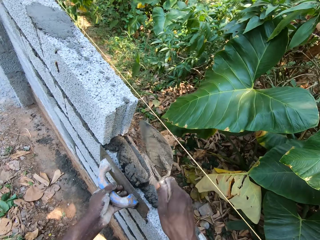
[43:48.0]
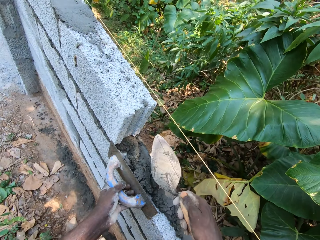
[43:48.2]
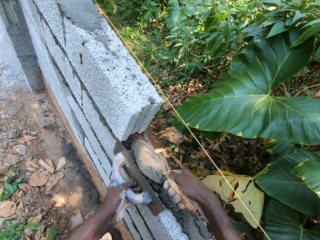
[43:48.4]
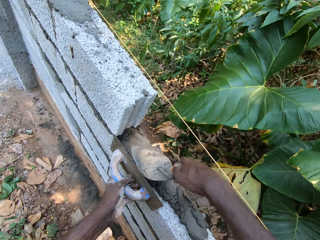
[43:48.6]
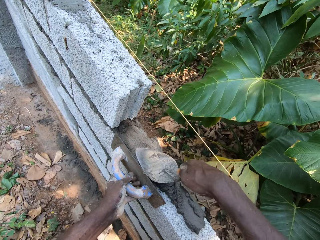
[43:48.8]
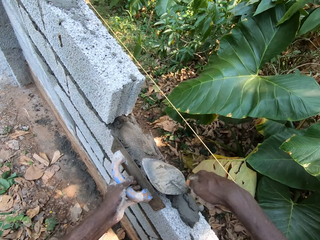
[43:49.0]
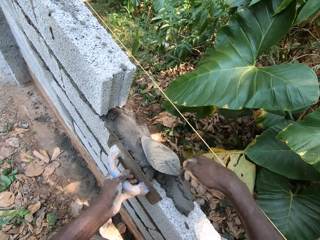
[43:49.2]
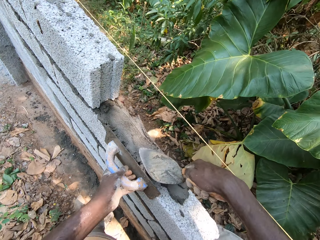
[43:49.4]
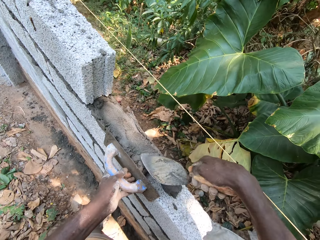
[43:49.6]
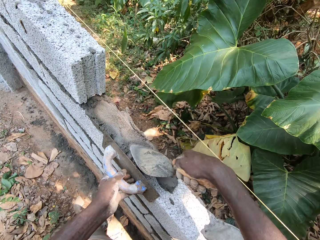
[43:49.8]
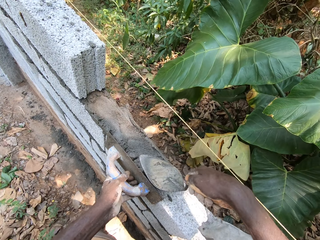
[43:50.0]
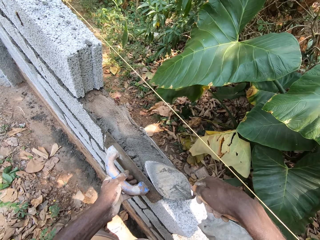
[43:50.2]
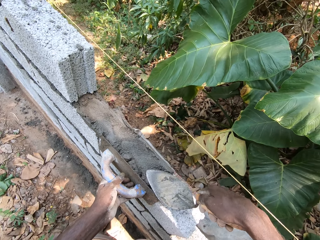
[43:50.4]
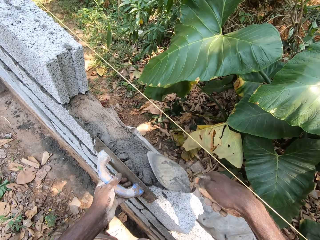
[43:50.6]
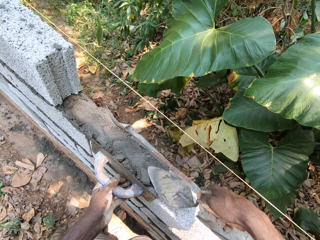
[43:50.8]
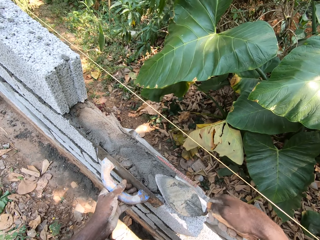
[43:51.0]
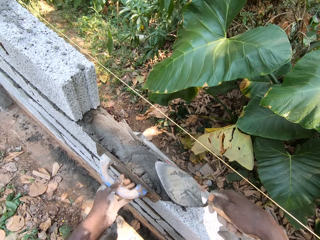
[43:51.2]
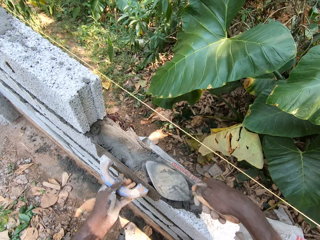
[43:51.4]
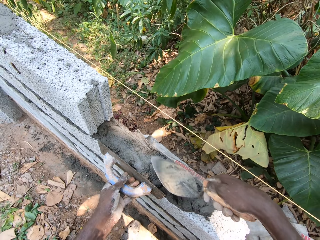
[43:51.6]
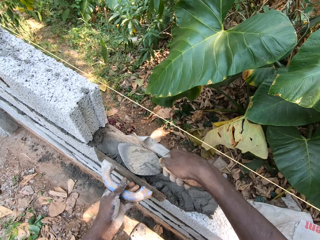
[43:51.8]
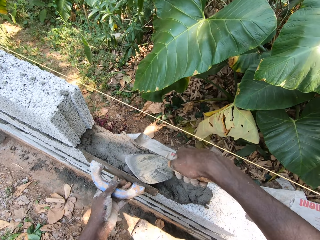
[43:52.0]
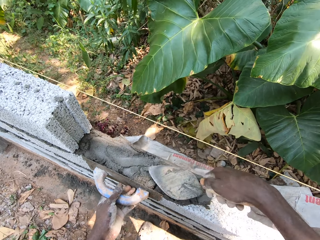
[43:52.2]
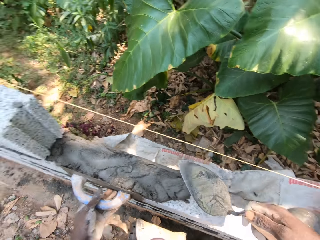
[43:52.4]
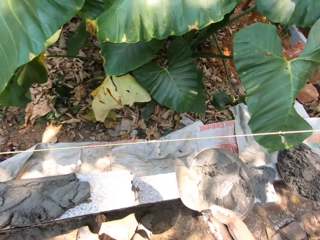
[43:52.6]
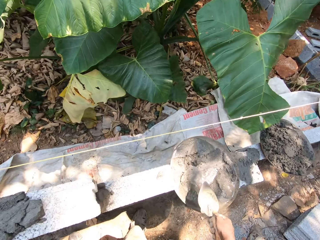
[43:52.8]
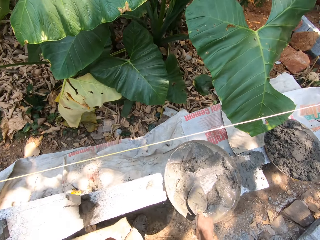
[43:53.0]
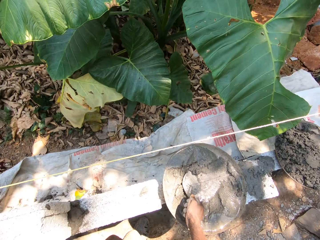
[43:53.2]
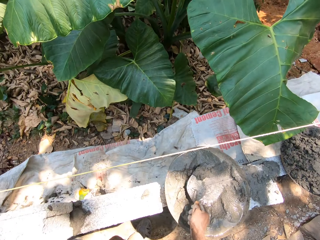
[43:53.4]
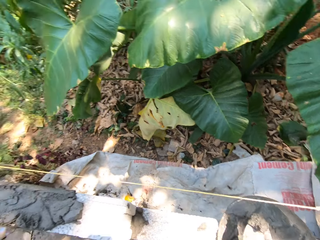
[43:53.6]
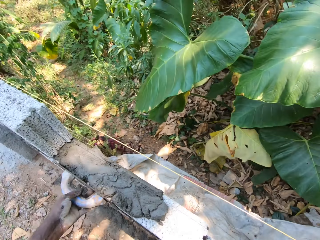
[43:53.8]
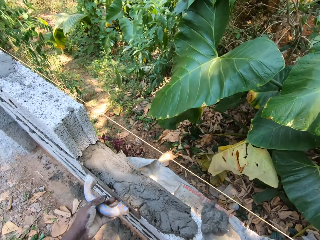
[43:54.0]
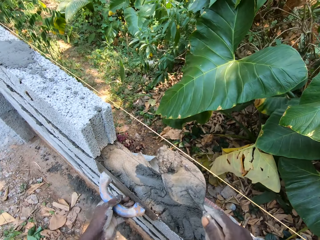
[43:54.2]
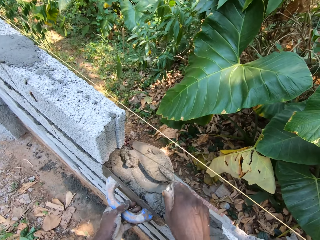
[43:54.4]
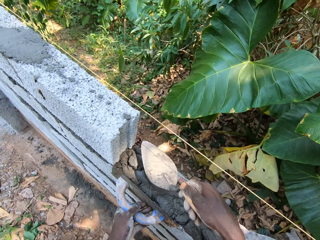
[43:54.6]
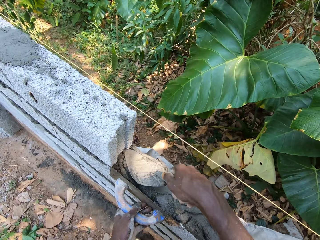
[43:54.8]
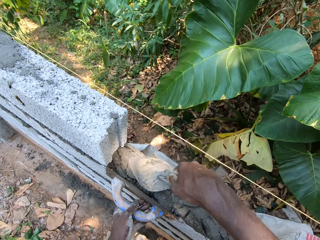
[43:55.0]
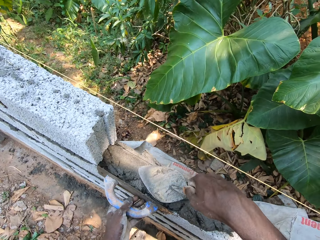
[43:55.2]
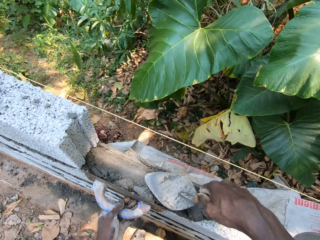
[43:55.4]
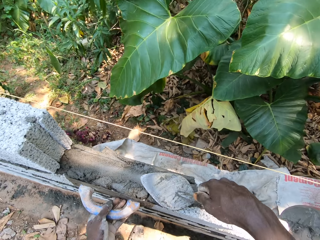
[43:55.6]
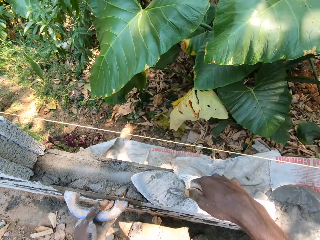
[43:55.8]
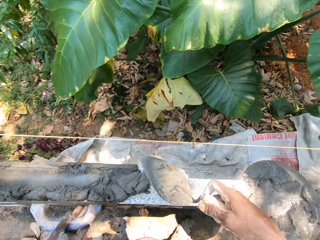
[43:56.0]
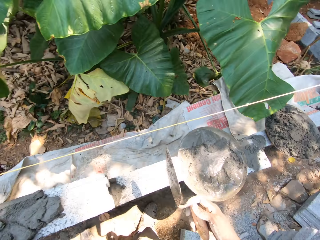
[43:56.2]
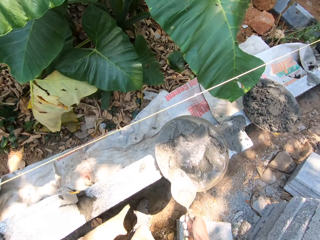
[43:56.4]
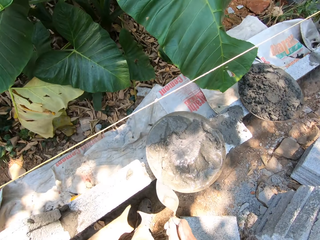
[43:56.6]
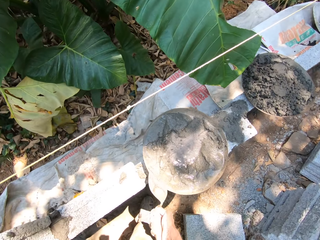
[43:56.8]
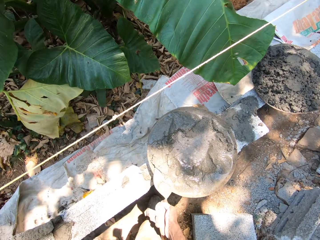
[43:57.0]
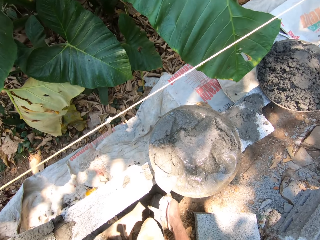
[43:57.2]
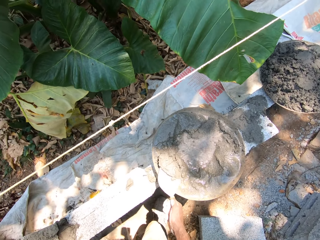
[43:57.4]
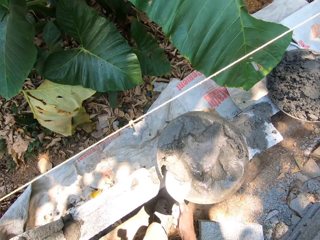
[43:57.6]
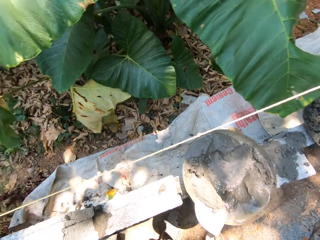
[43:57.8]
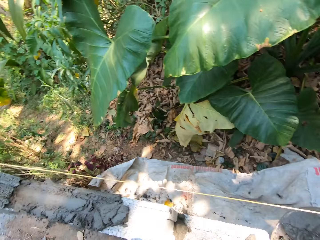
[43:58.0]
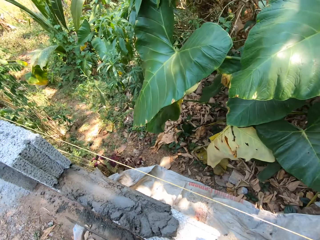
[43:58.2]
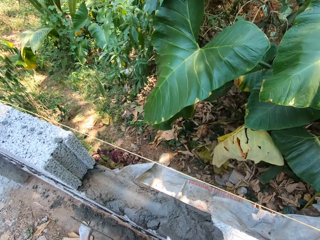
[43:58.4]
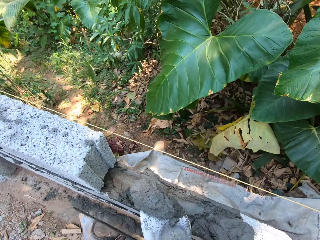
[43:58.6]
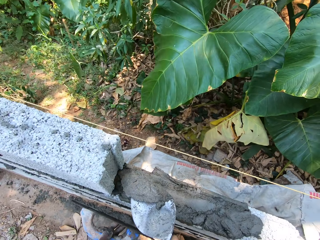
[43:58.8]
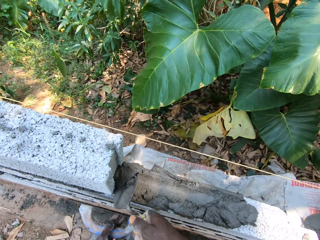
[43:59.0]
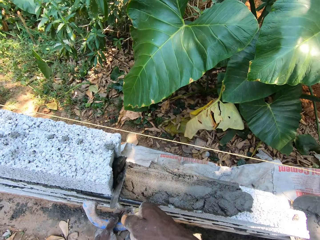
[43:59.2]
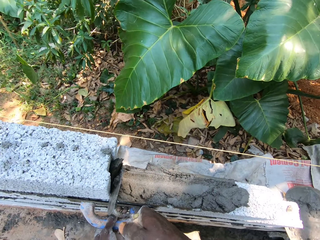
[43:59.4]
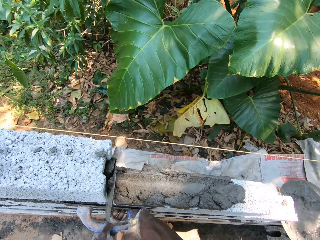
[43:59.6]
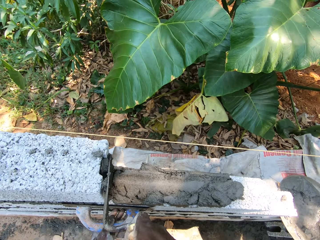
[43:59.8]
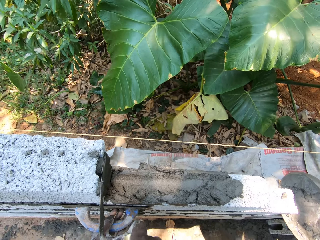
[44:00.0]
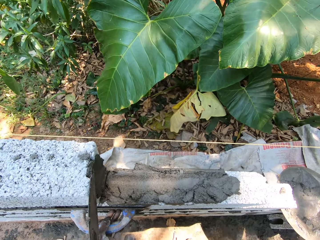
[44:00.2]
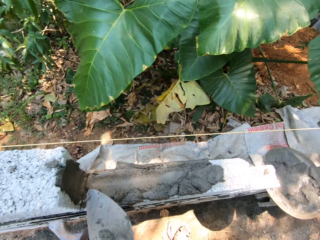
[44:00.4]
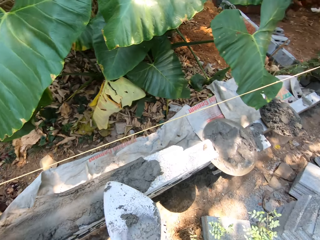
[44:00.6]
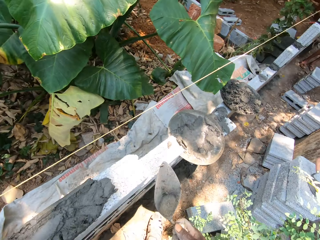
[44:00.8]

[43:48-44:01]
The camera wearer leans the midget trowel in his left hand against the brick wall. He pours cement mortar on the brick wall from the trowel in his right hand. He plasters the brick wall with the trowel and midget trowel in his hands. He scoops cement mortar with the trowel in his right hand. He pours cement mortar on the brick wall from the trowel in his right hand. He plasters the brick wall with the trowel and midget trowel in his hands. He scoops cement mortar with the trowel in his right hand. He plasters the brick wall with the trowel and midget trowel in his hands.

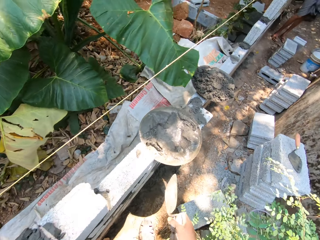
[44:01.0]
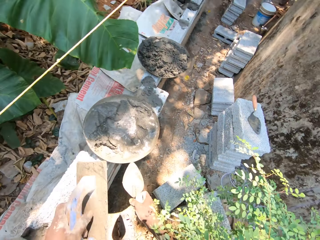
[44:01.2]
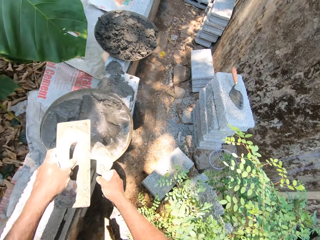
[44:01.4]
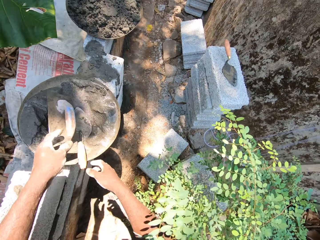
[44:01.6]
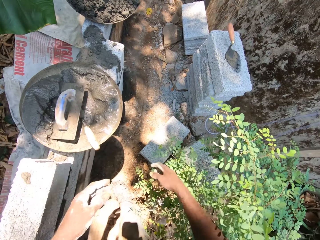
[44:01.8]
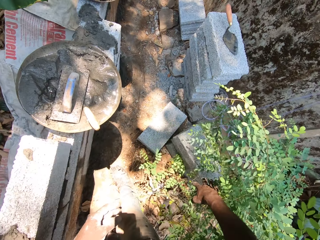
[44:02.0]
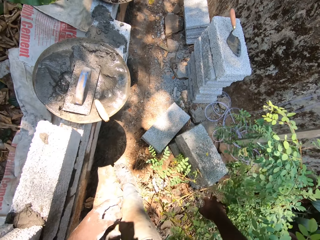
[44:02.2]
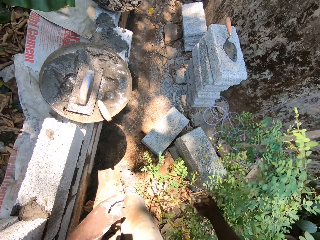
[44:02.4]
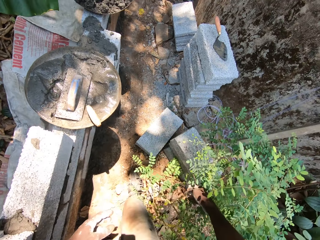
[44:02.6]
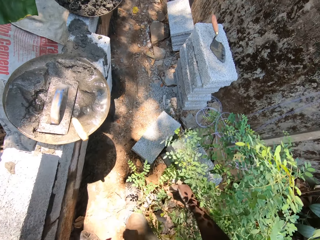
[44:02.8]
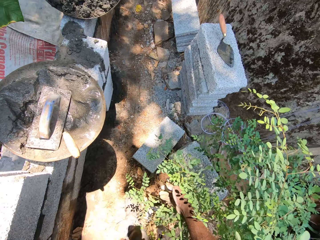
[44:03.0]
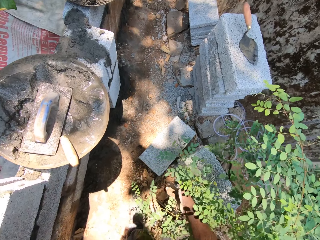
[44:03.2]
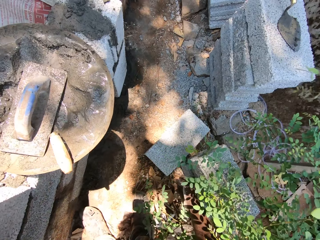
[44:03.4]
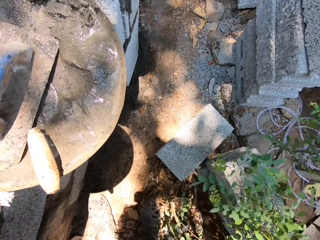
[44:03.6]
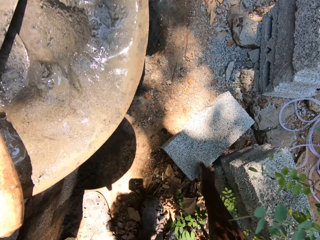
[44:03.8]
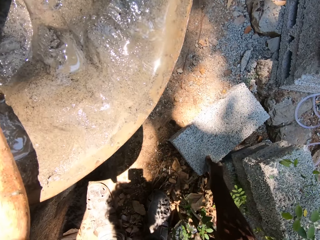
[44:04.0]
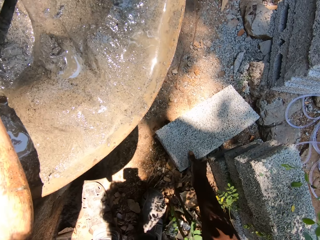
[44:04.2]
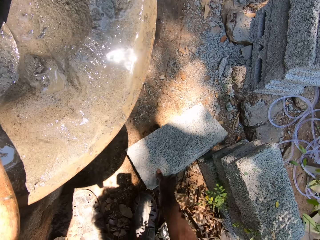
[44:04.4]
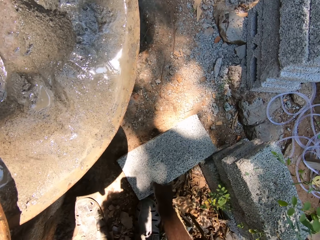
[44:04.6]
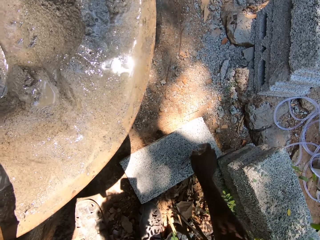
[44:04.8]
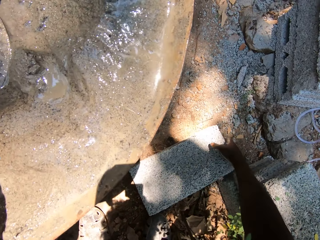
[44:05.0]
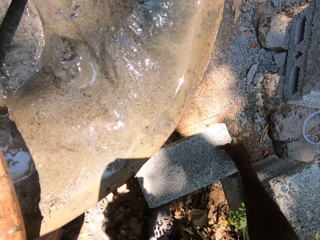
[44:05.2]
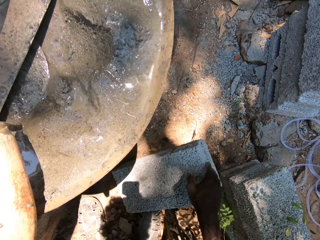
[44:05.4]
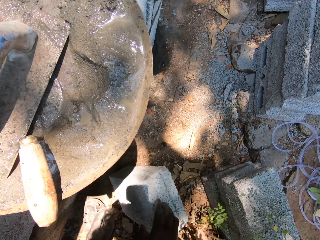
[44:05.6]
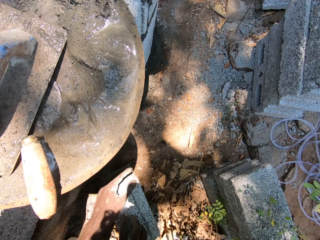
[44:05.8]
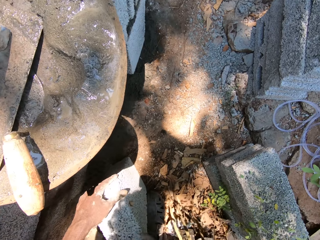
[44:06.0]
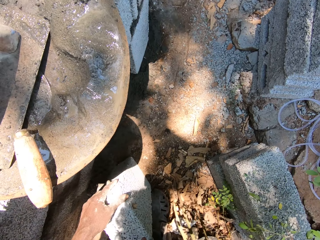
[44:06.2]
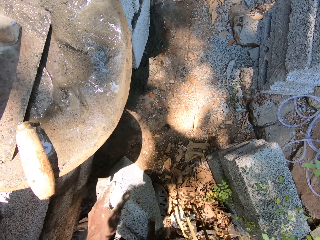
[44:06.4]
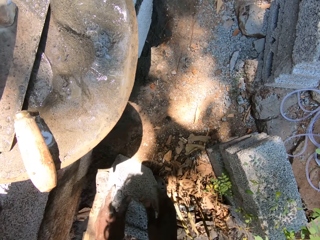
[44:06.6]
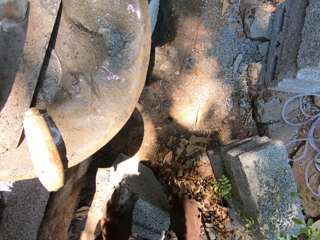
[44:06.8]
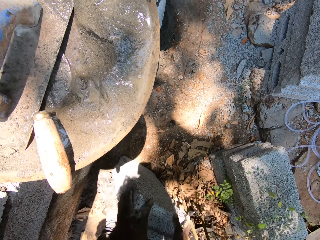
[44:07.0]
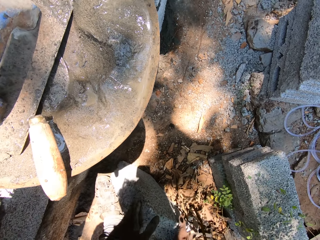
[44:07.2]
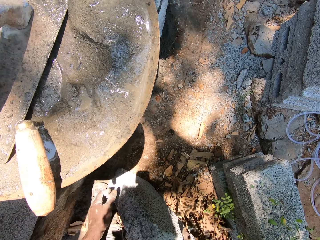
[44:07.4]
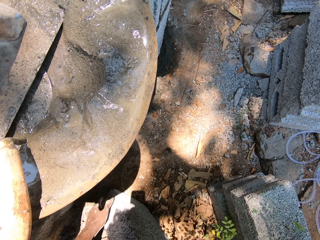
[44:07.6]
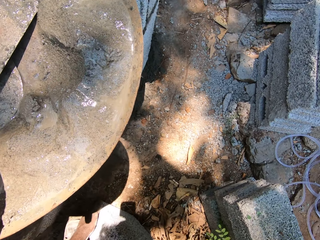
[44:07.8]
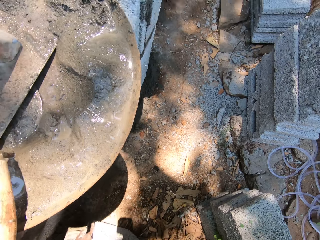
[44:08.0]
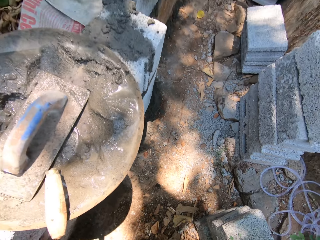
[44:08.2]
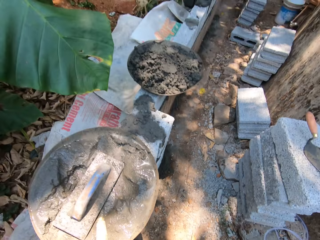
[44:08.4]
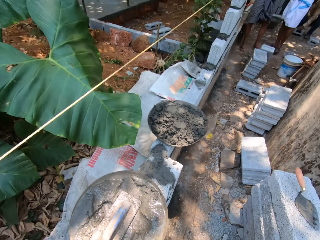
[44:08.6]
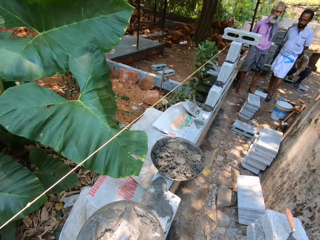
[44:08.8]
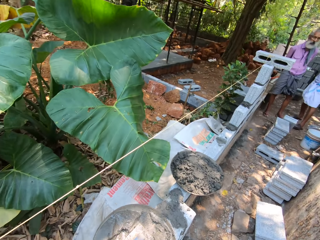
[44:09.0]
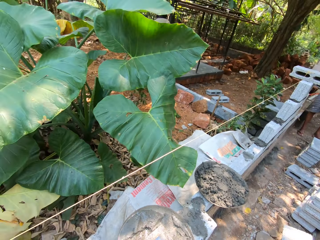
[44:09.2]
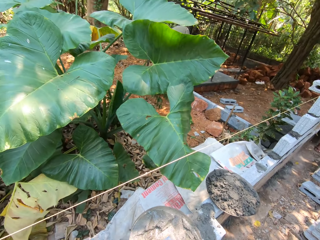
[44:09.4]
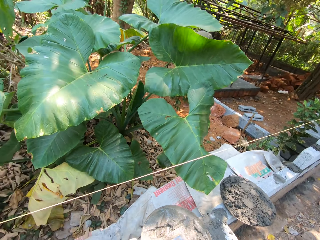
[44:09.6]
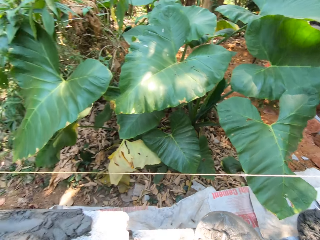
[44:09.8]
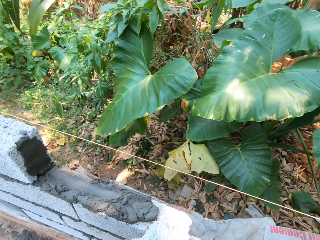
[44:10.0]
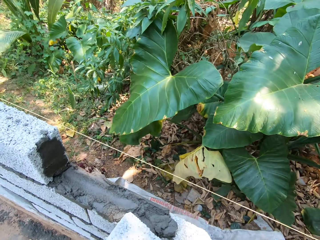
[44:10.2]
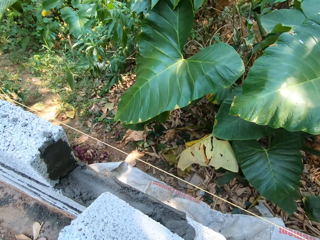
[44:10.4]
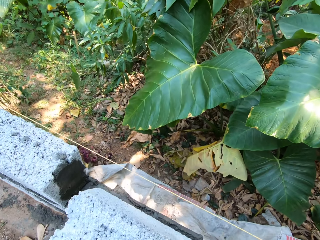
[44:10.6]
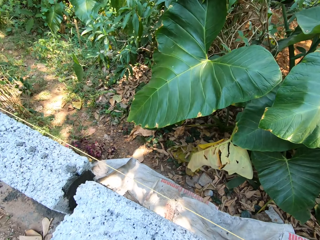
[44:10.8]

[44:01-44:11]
The camera wearer throws the midget trowel from his left hand into the head pan and throws the trowel from his right hand into the head pan. He pulls the plant aside as he walks. He pulls a brick with his right hand. He lifts the building stone. He stands the brick upright with his right hand. He holds the brick with his hands. He lifts the brick with his hands.
